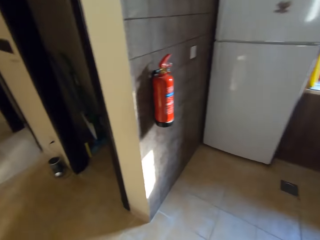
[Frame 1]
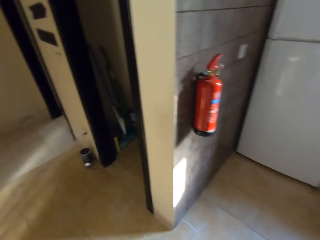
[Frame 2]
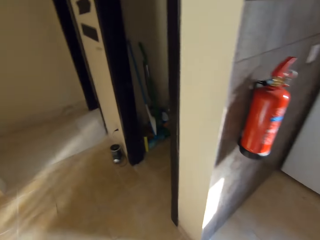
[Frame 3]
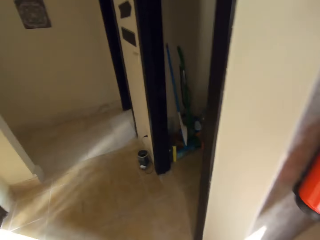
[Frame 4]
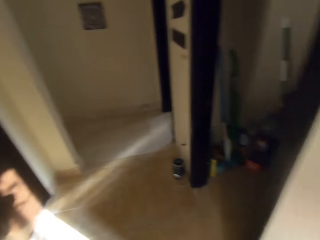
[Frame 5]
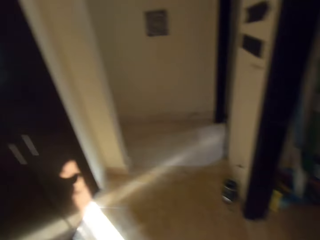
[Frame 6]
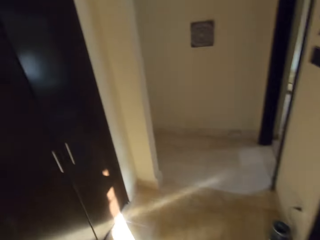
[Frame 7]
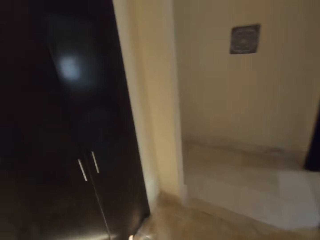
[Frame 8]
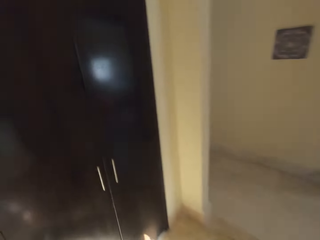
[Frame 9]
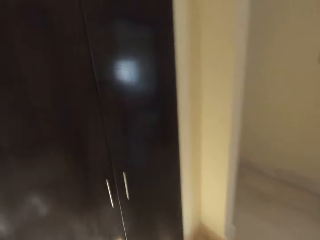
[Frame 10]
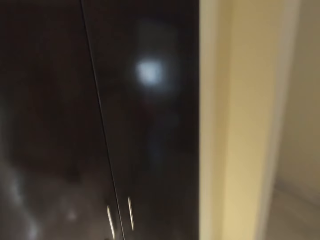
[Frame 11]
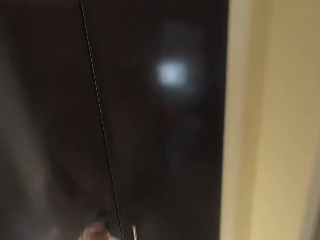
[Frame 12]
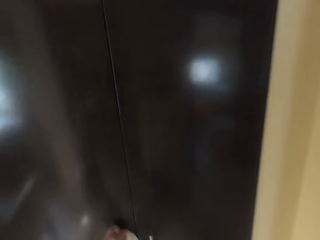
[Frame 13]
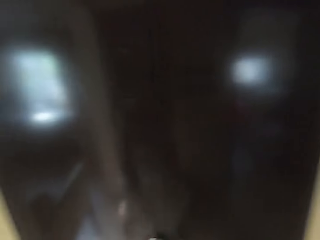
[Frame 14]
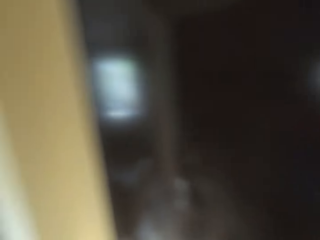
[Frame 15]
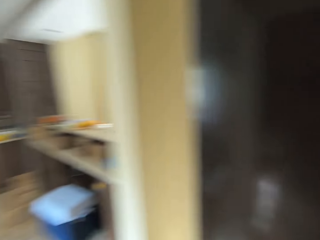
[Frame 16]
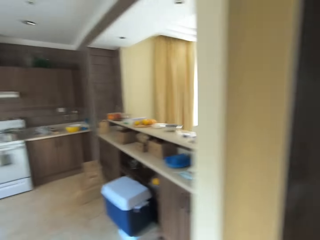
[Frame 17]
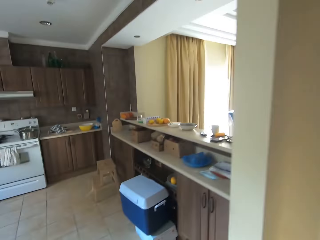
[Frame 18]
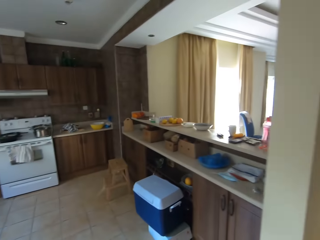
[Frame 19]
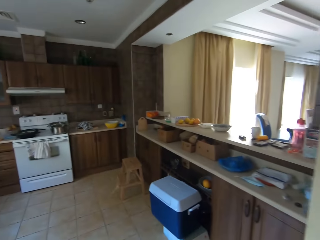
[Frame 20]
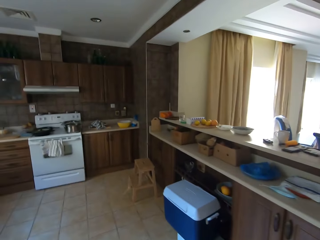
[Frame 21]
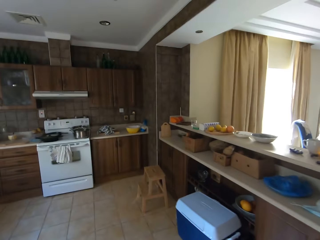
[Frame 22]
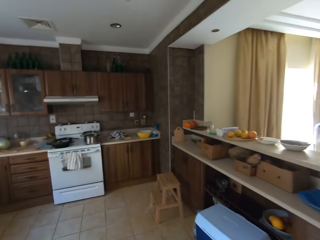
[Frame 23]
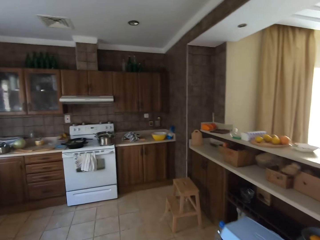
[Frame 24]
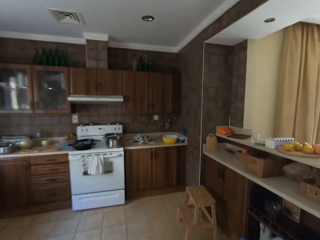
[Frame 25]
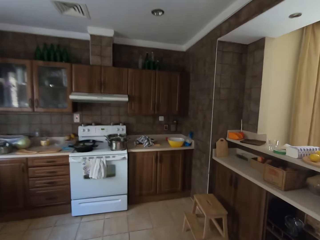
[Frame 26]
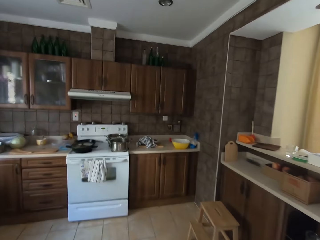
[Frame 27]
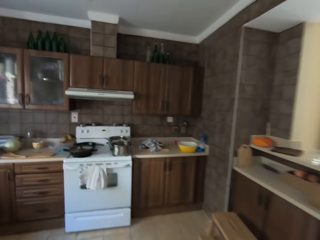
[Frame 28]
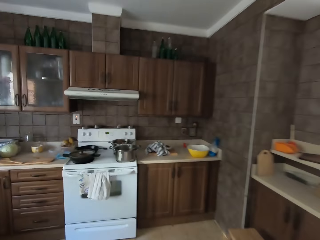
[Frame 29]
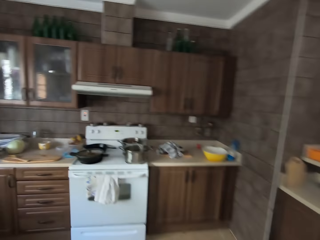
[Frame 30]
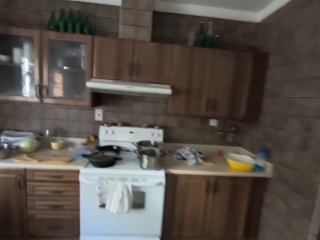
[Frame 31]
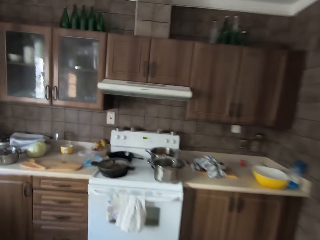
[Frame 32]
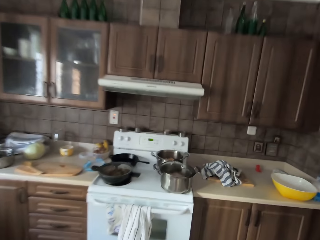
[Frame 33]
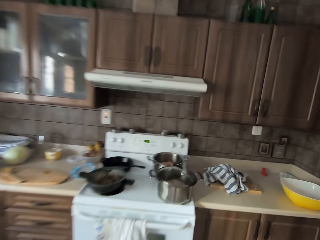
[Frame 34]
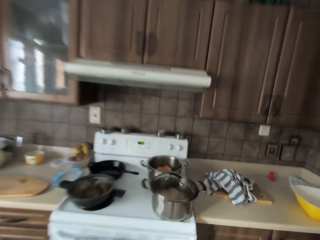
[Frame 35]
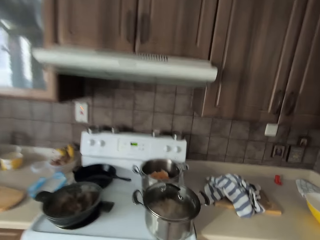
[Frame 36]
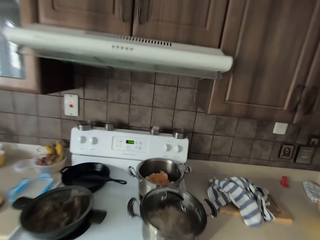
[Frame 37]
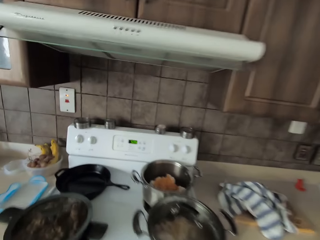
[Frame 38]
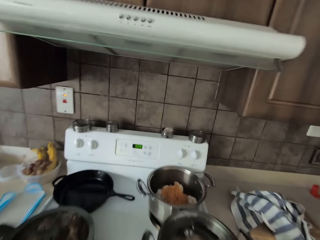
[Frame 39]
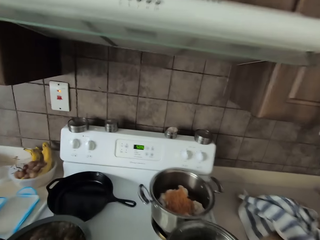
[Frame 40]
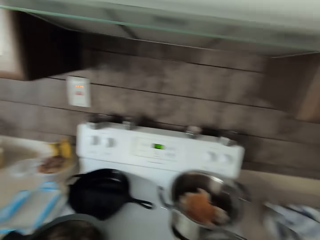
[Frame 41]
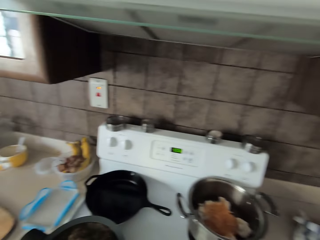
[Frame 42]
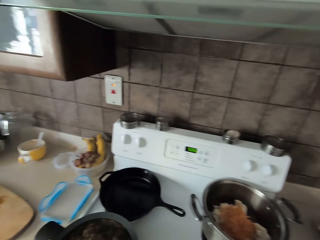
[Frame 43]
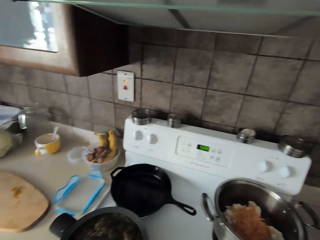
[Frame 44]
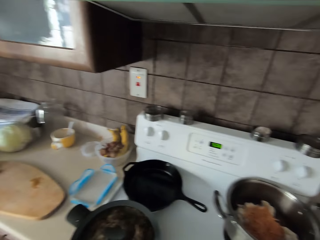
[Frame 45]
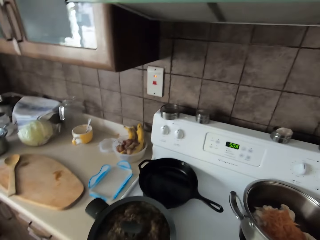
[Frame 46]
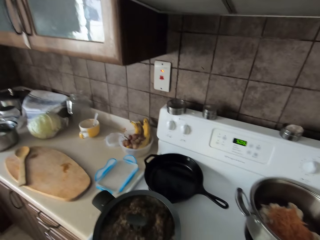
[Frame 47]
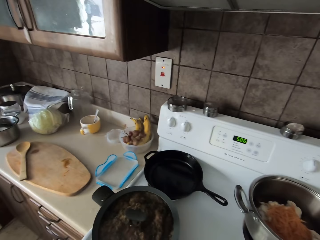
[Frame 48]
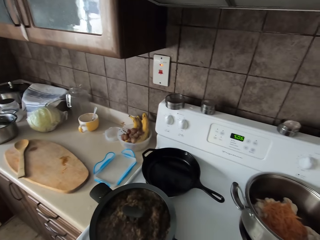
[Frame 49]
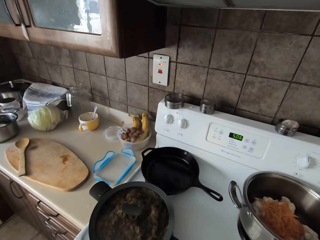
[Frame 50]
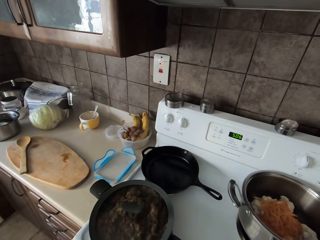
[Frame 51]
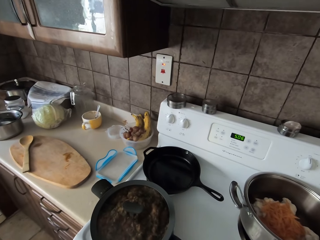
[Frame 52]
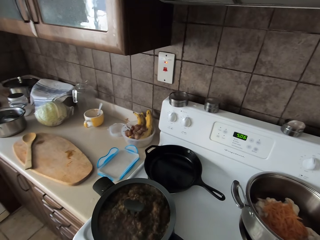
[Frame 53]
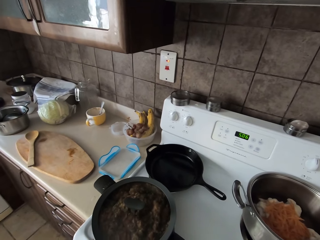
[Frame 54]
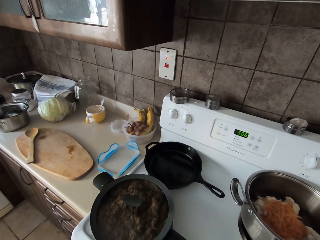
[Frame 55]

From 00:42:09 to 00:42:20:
The camera wearer walks around.

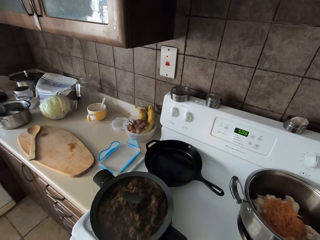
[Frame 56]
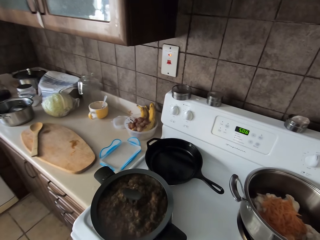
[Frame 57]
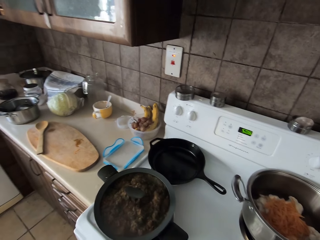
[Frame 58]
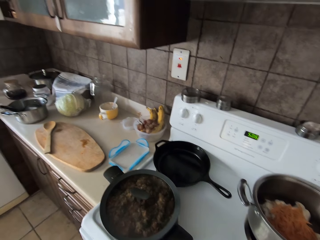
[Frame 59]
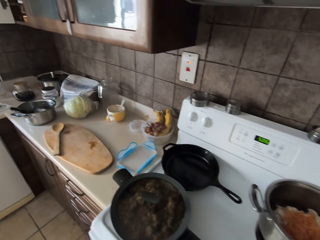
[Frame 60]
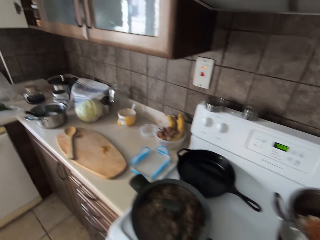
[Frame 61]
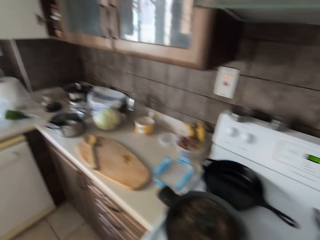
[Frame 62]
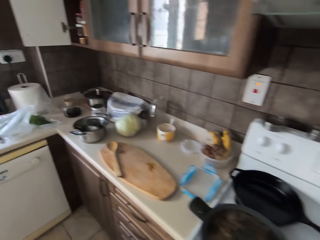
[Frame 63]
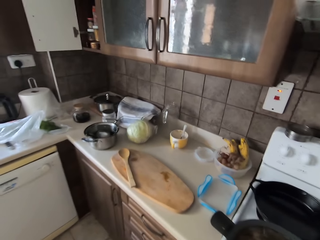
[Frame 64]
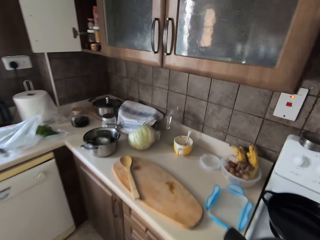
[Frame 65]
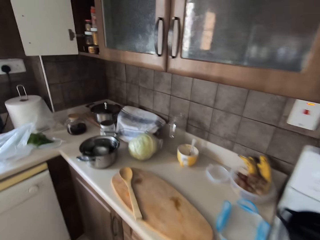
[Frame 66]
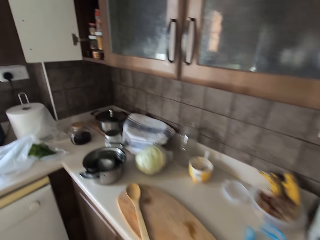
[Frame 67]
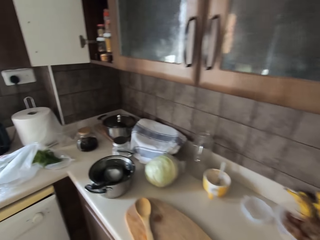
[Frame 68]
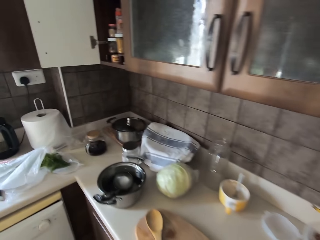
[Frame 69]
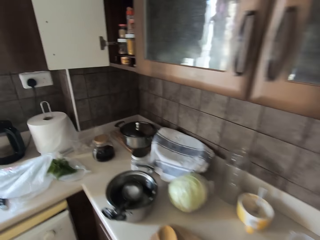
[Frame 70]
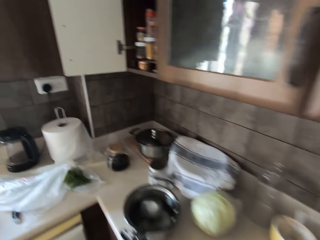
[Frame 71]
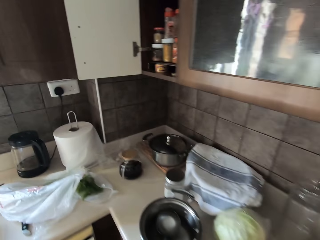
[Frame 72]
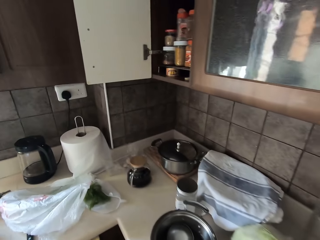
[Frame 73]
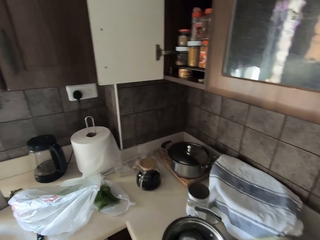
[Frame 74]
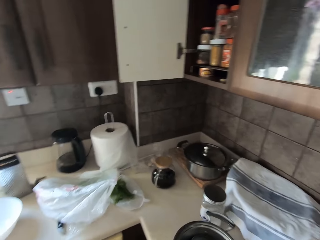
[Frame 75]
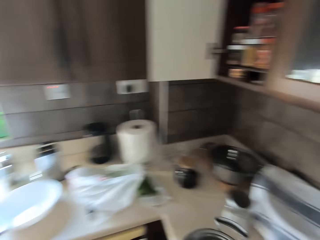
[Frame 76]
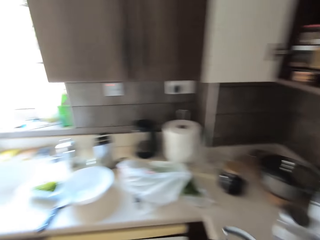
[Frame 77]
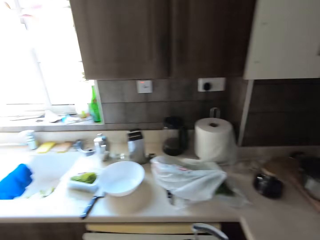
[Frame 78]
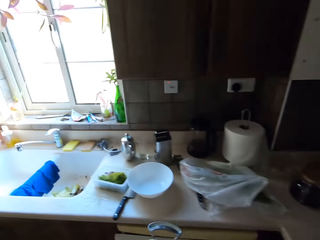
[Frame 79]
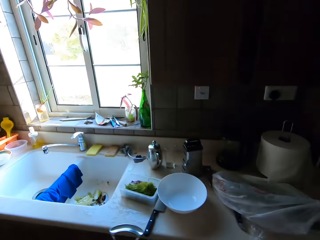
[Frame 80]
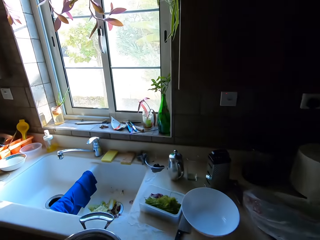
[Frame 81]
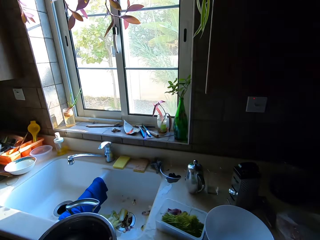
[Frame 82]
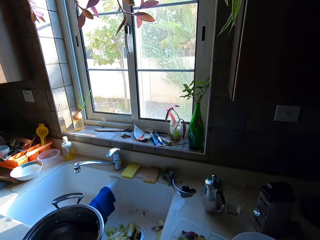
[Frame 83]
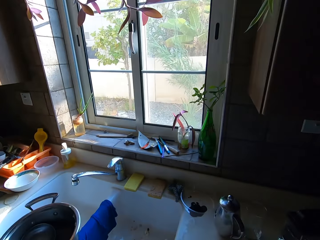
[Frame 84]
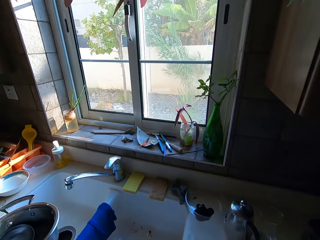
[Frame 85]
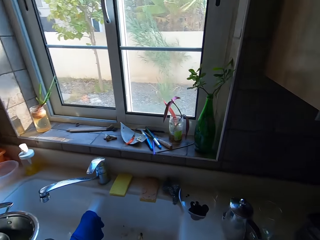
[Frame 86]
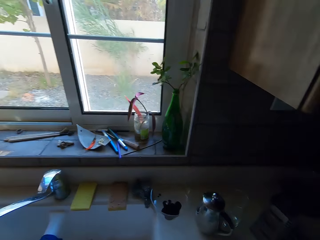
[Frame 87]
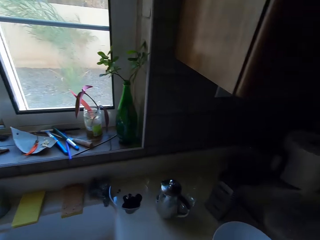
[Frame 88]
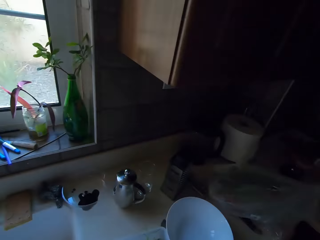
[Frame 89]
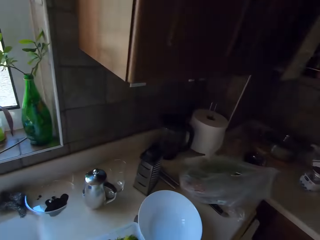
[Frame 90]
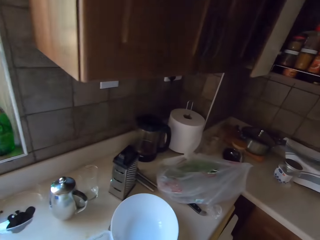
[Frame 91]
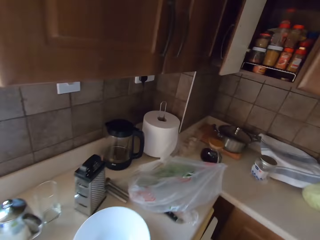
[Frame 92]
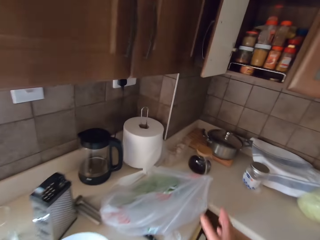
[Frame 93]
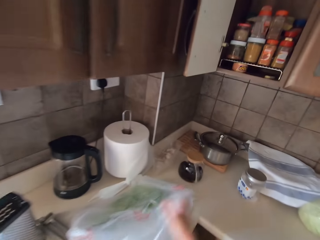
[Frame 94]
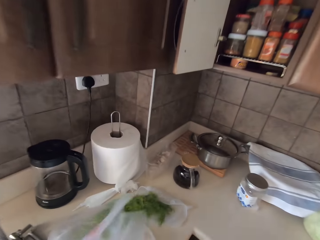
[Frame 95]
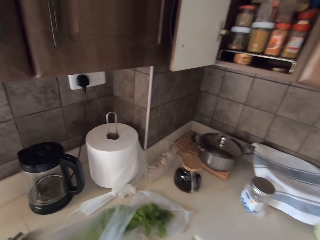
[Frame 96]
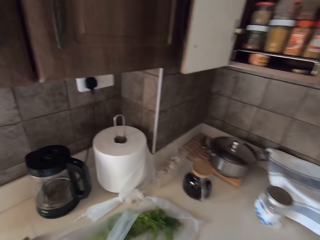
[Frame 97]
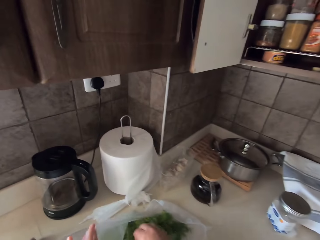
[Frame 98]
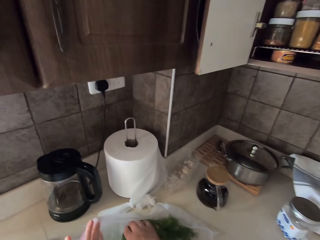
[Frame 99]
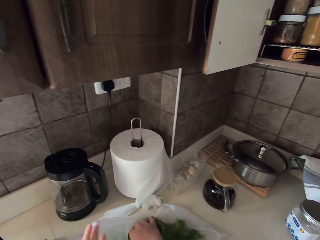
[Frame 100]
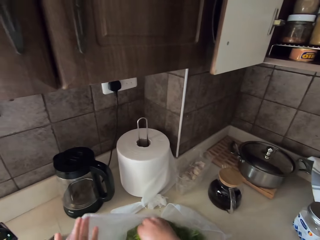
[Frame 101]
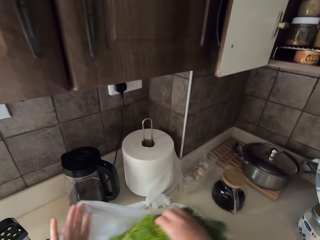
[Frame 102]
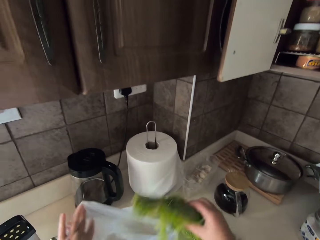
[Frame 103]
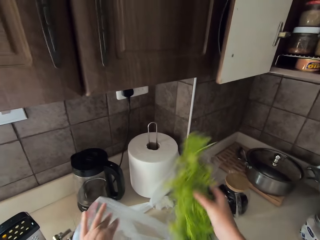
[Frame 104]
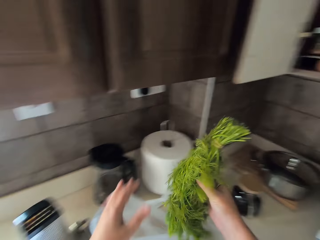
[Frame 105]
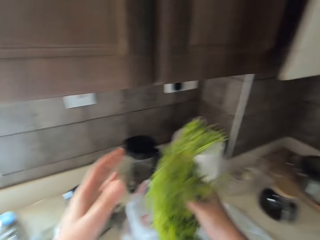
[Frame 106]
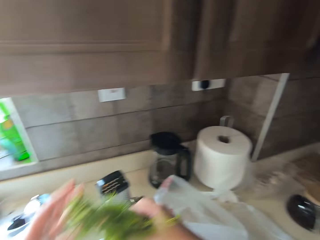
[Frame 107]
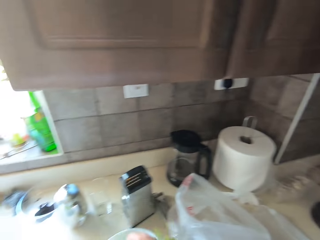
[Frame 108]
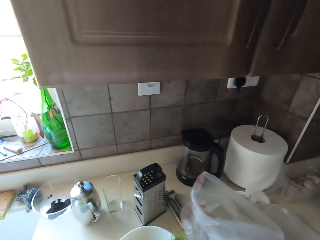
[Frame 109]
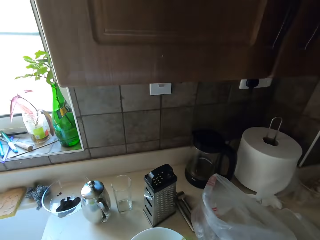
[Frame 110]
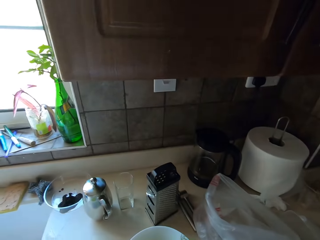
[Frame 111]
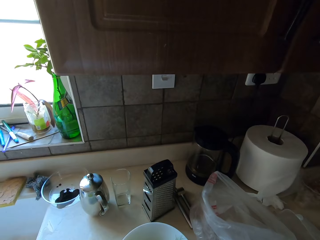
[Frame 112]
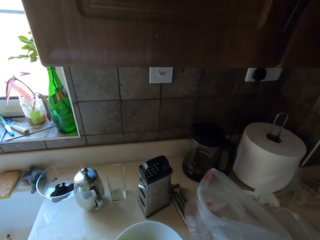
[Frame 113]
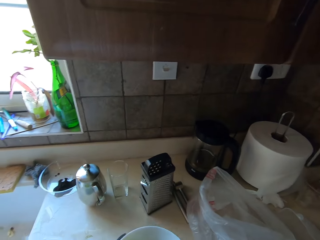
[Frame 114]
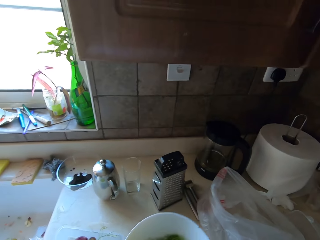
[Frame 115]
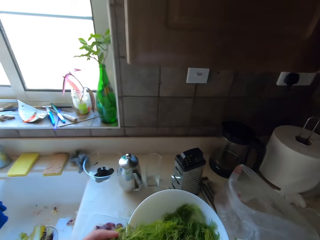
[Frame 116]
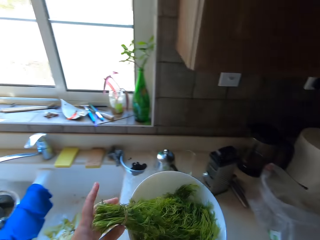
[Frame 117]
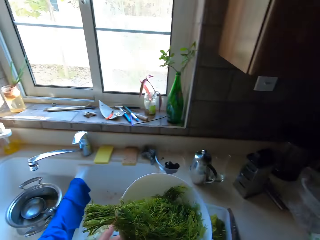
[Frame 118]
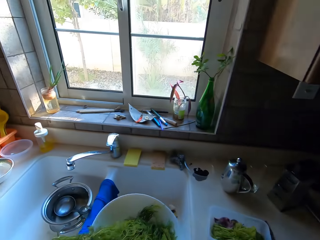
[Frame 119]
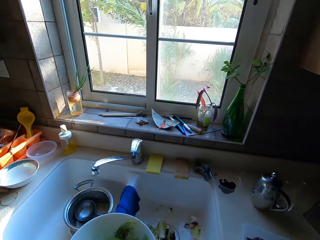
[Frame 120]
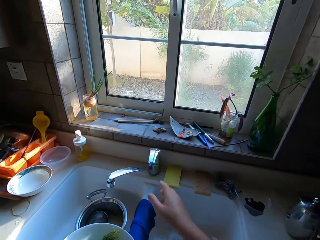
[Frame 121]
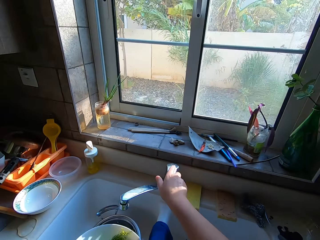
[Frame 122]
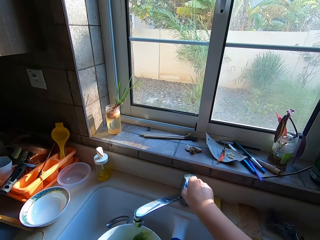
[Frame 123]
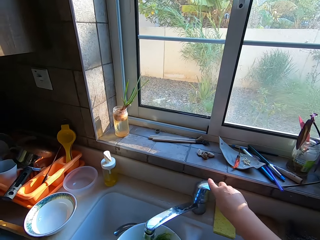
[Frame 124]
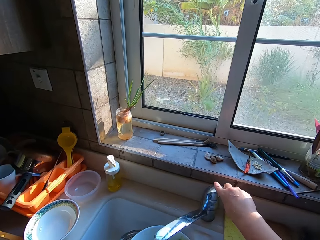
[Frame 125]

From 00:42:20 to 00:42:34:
The camera wearer picks up the cooking pot. They put the dish on the kitchen area. They walk around the room. They move the polythene bag. They pick up dill from the nylon. They put the dill in the bowl. They pick up the bowl. They open the water tap.
